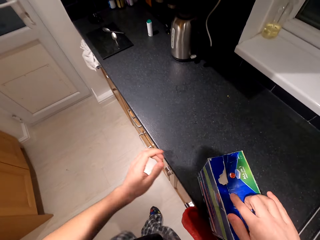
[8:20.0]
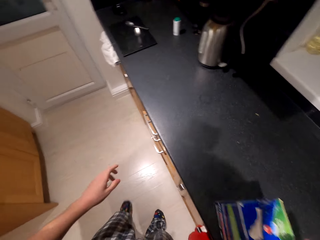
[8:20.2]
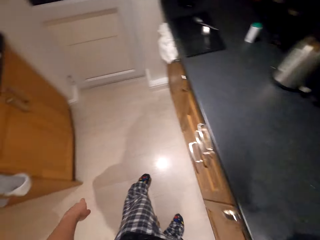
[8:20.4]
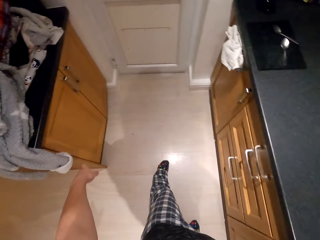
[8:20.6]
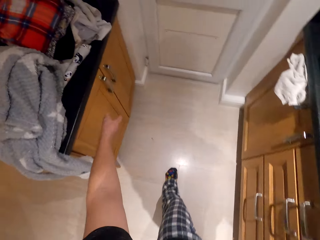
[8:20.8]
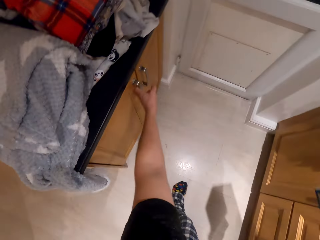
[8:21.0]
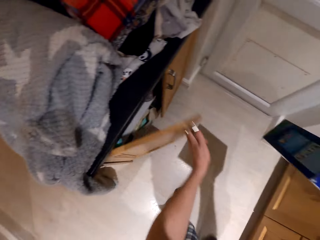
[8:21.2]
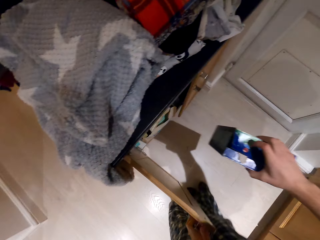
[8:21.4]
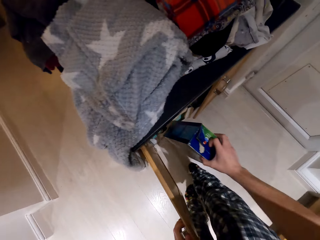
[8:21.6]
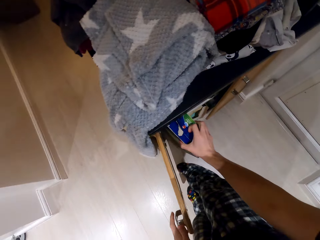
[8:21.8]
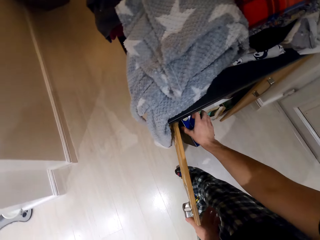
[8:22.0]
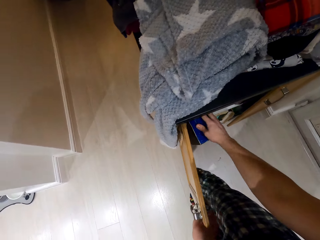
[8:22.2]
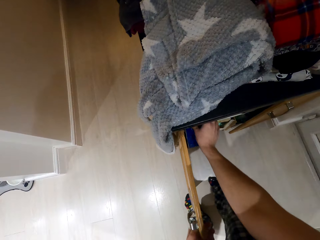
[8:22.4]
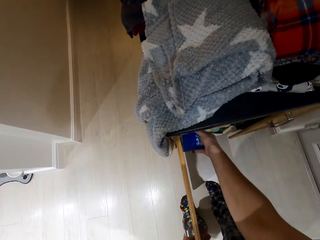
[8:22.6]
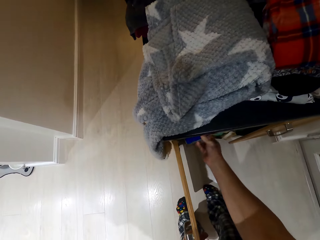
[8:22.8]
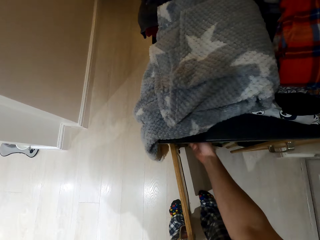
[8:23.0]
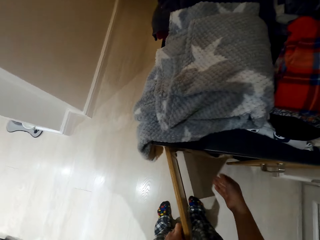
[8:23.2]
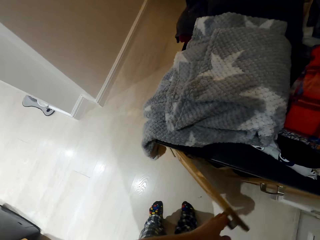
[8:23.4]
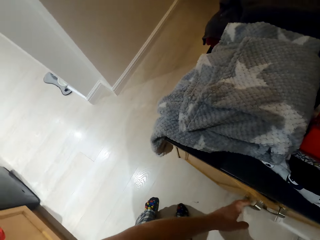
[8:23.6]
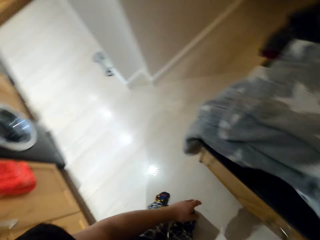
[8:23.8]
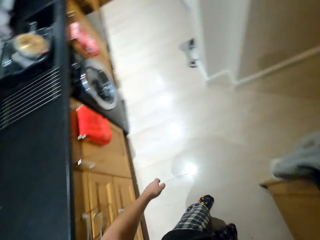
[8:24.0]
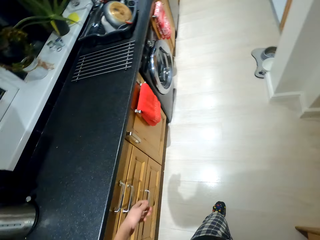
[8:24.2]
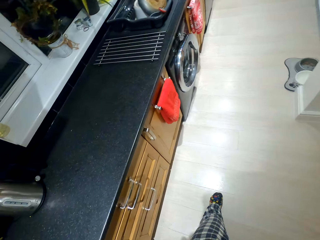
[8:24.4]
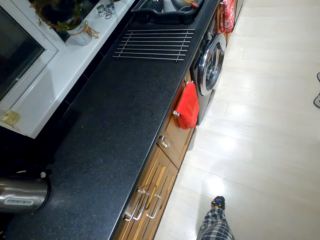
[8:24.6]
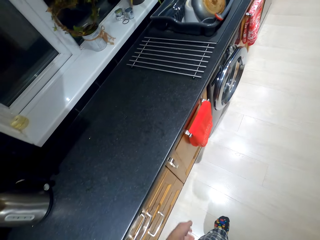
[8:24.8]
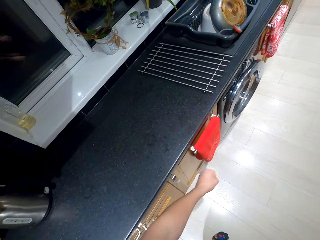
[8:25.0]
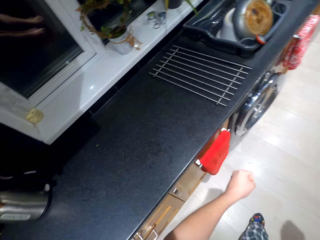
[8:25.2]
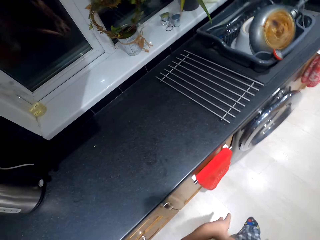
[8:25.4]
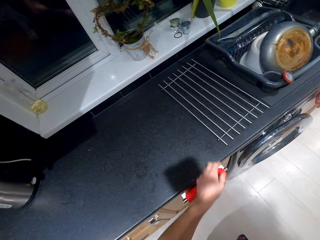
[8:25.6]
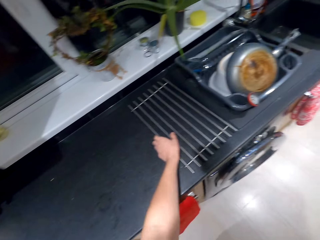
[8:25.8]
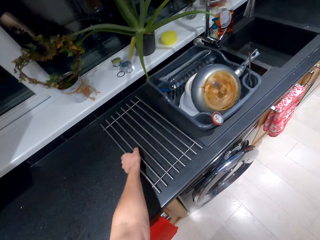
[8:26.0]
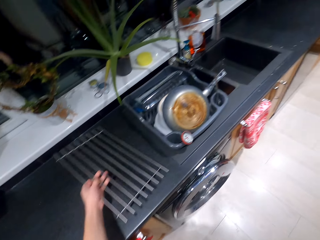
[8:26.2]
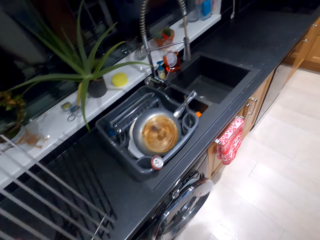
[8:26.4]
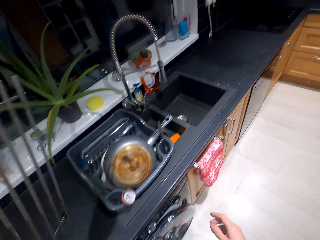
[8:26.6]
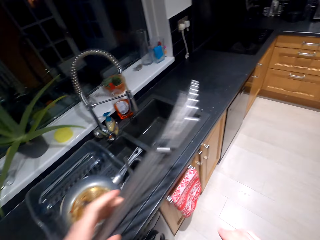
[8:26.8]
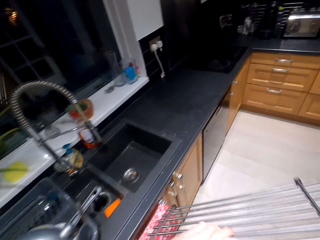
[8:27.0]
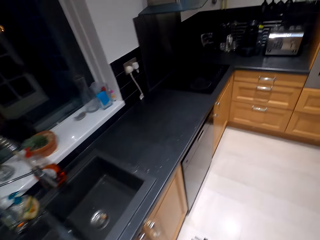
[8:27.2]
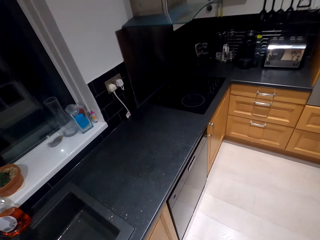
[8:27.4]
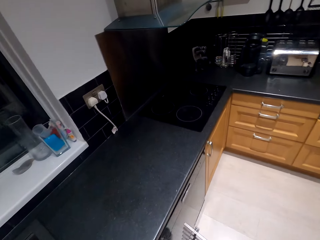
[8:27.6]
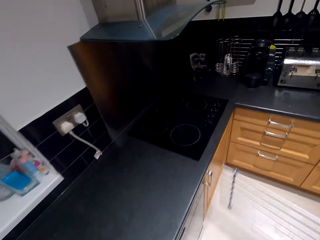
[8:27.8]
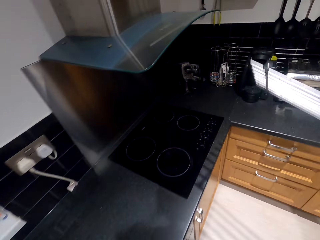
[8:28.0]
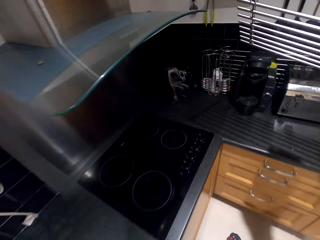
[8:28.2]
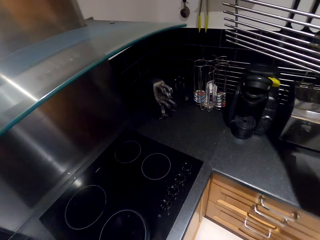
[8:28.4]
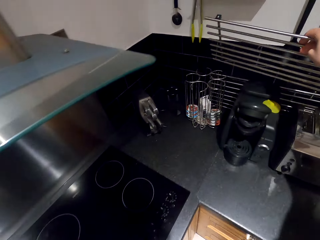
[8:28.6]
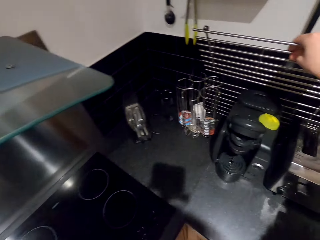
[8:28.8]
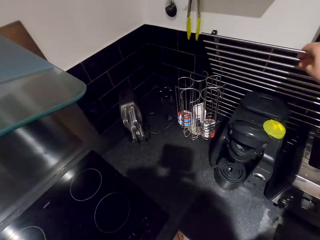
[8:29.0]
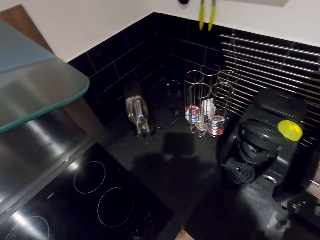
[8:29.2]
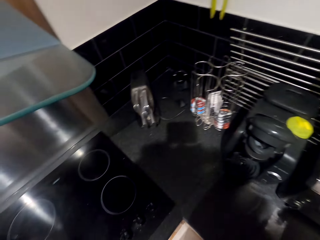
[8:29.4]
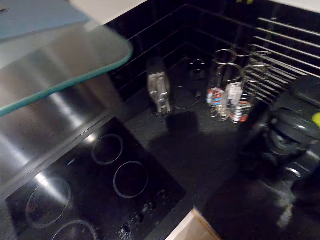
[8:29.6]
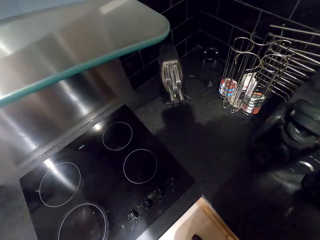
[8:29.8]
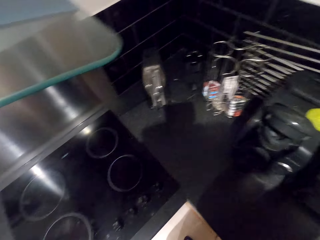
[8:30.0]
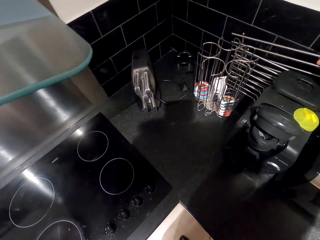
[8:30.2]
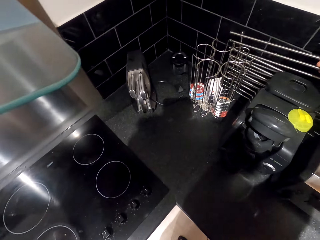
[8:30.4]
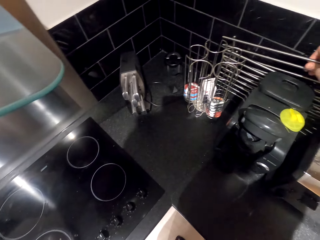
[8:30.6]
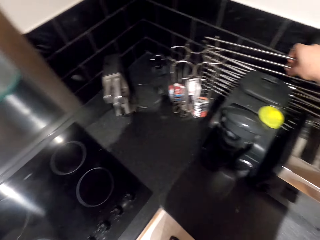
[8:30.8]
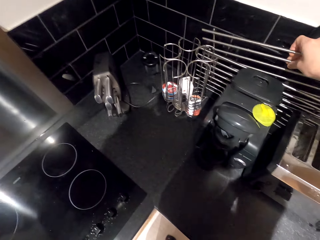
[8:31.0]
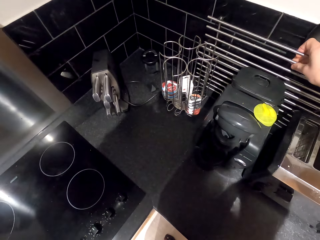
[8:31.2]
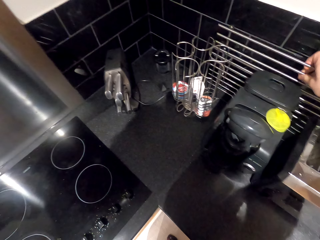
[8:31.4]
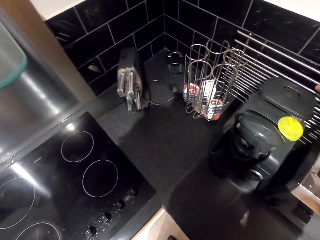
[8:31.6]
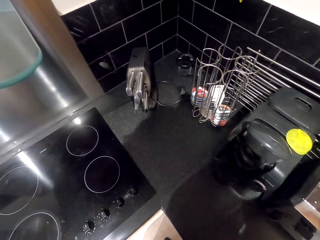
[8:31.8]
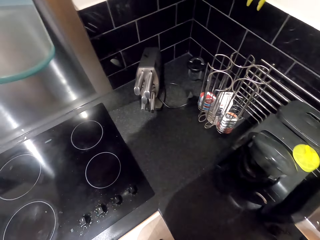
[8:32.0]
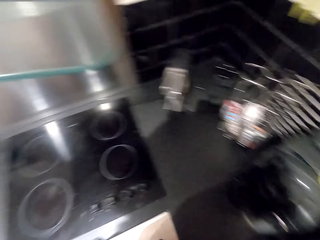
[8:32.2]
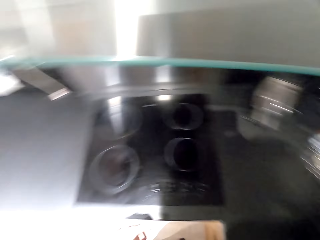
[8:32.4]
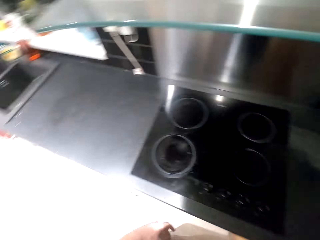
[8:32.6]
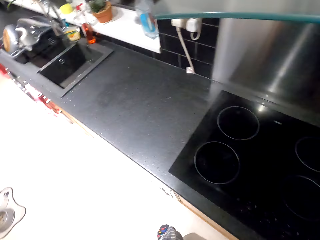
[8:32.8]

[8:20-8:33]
The camera wearer touches the box. They open the cupboard. They put the box in the cupboard. They close the cupboard. They pick up the cooking rack. They carry the cooking rack. They return the cooking rack.

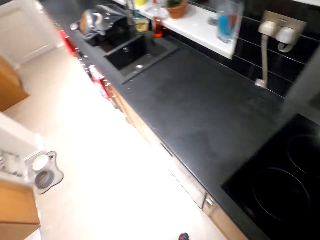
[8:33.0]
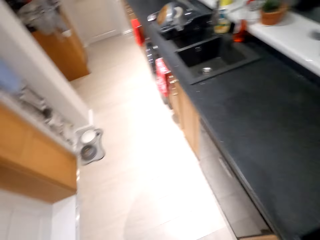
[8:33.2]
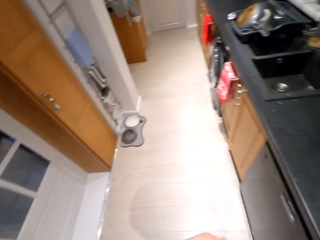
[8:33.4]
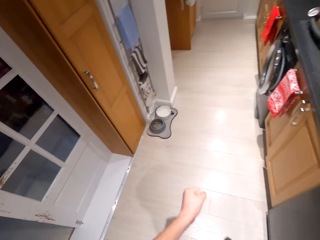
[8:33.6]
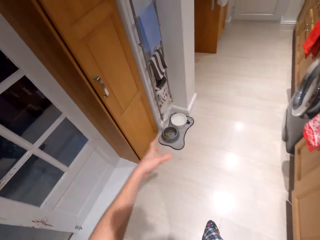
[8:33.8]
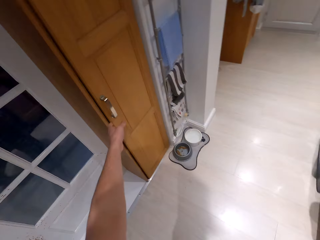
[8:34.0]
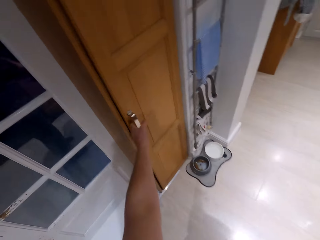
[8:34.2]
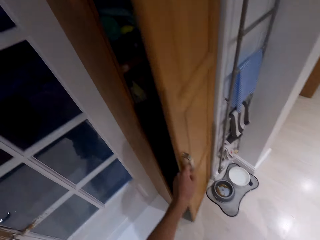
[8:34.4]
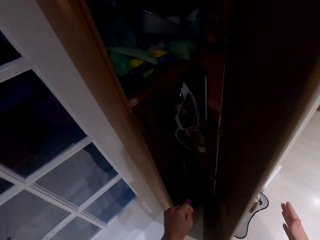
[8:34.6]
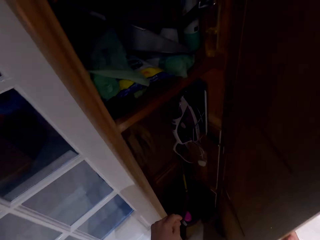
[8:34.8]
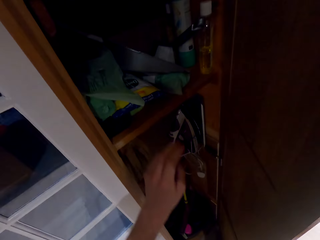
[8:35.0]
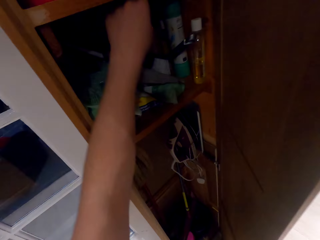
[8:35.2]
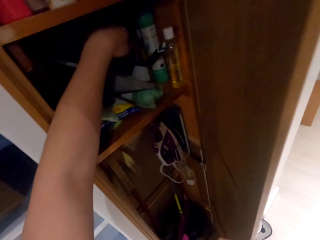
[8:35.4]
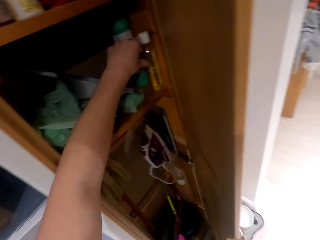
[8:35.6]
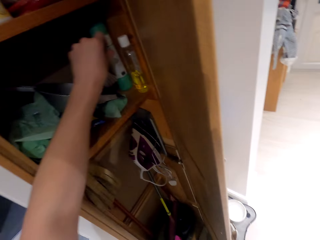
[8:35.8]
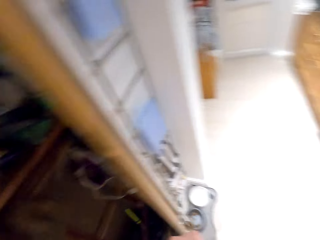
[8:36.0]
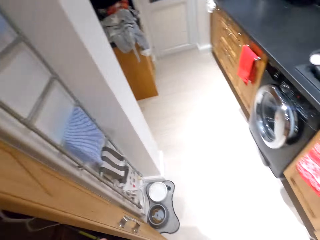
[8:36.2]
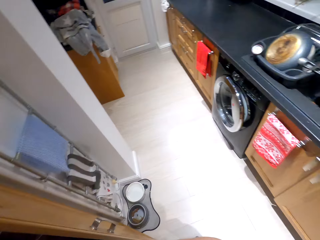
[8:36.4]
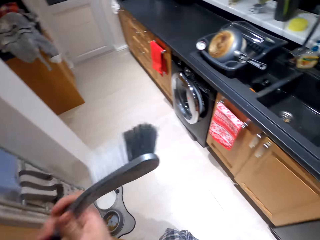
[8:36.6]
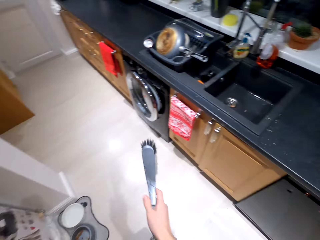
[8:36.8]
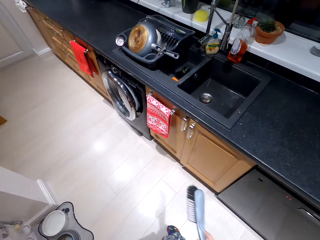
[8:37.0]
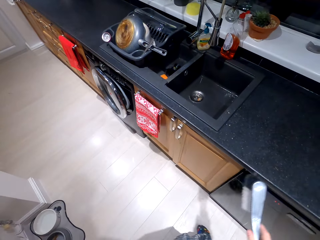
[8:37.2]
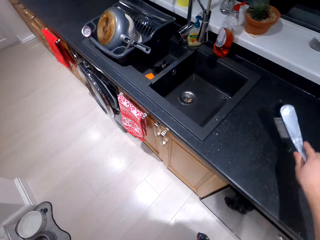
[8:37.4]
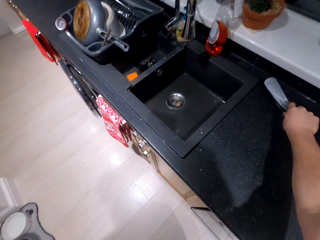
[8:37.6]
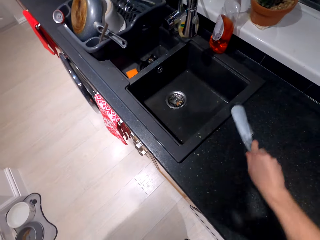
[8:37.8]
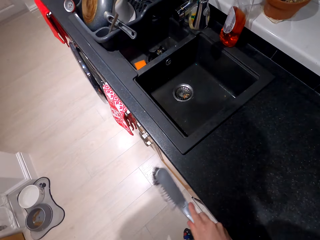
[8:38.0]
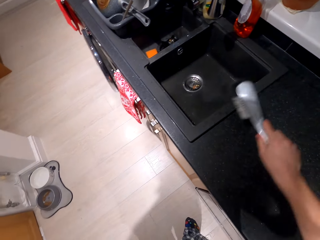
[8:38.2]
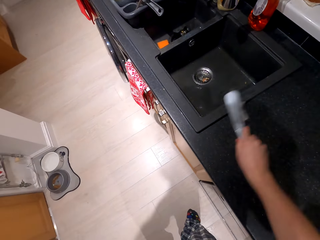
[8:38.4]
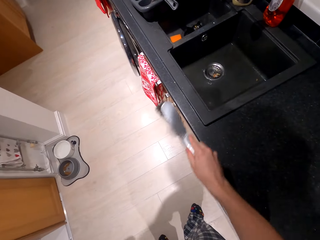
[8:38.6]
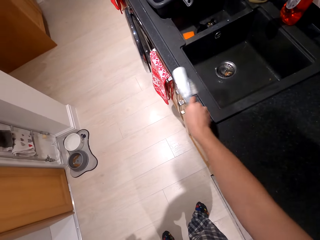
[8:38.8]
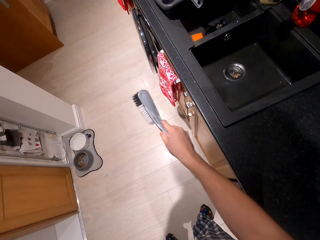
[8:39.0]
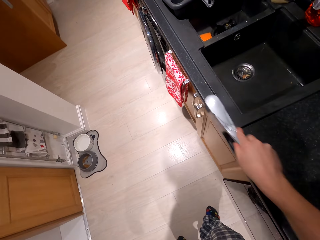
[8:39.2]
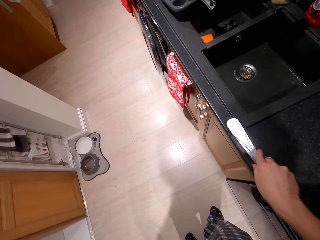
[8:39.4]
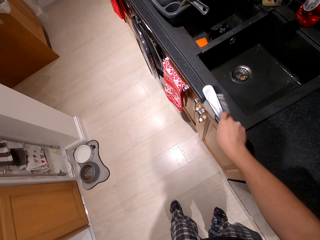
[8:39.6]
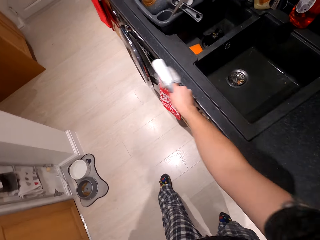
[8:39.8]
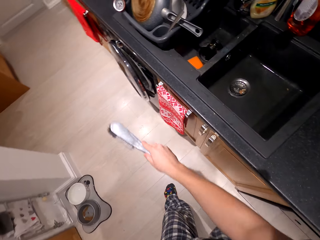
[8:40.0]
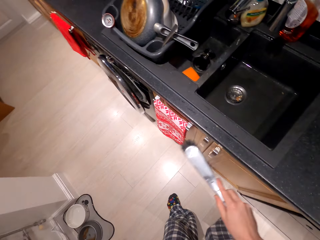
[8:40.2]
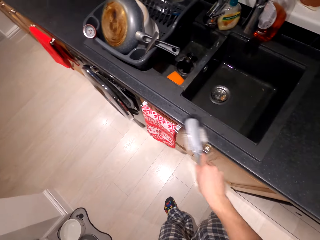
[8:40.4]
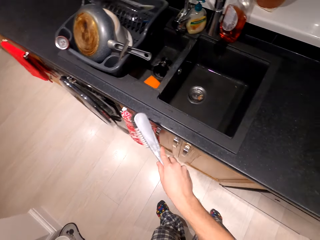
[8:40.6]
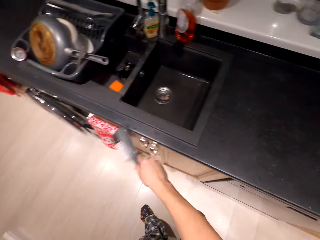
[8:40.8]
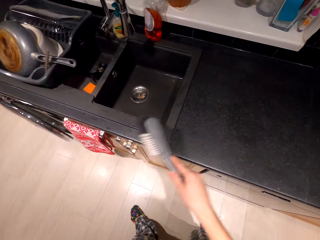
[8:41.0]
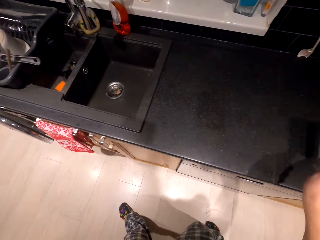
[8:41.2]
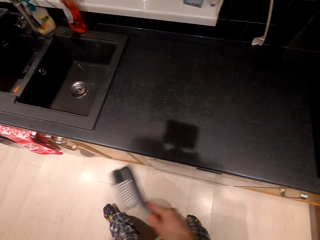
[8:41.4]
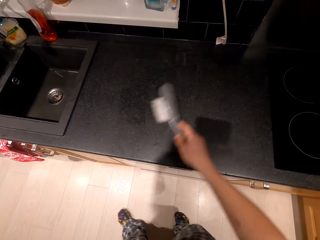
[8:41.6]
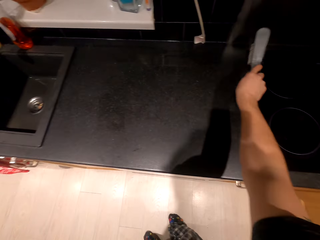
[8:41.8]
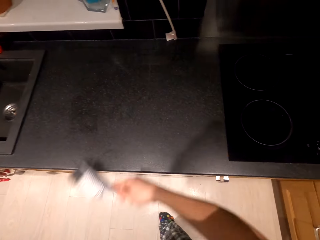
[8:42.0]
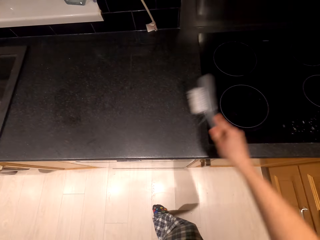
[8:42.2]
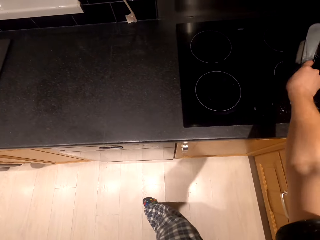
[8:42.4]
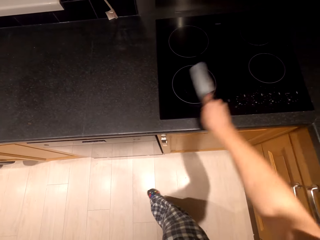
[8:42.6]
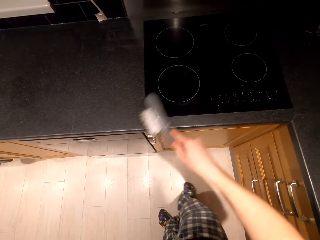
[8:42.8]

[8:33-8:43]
The camera wearer opens the cupboard. They pick up a wipe brush. They wipe the surface.
